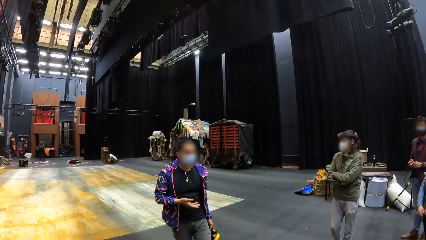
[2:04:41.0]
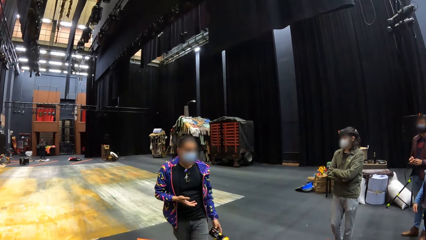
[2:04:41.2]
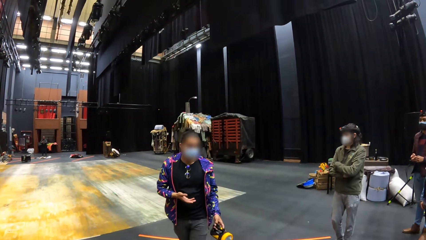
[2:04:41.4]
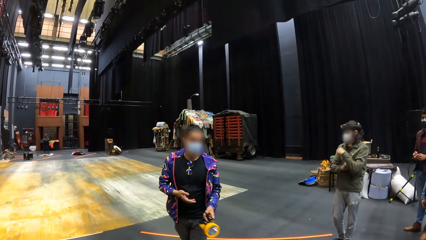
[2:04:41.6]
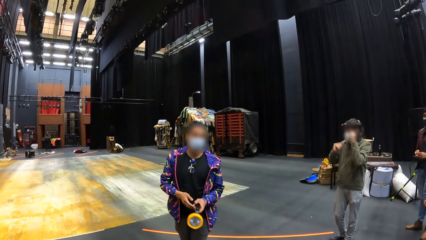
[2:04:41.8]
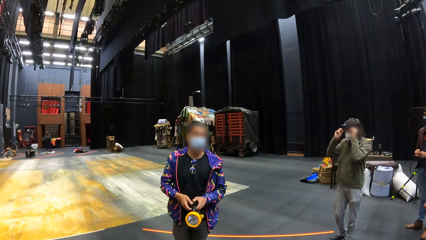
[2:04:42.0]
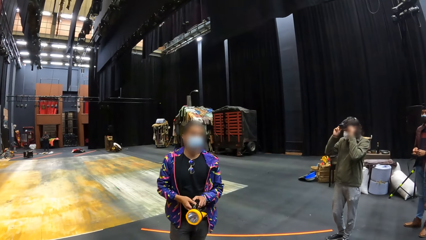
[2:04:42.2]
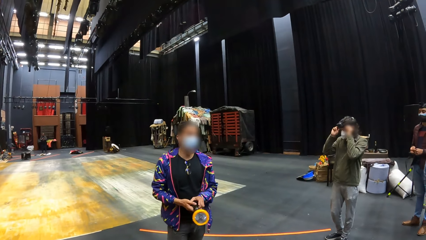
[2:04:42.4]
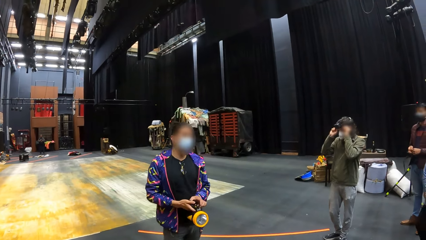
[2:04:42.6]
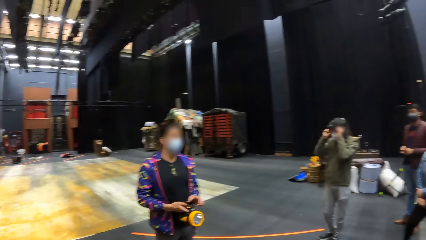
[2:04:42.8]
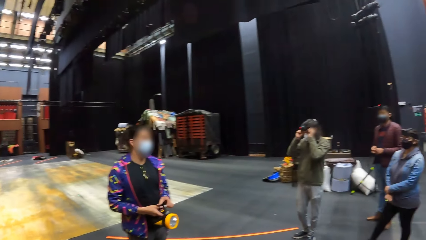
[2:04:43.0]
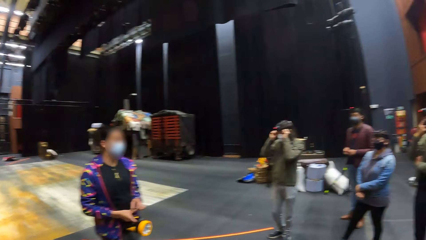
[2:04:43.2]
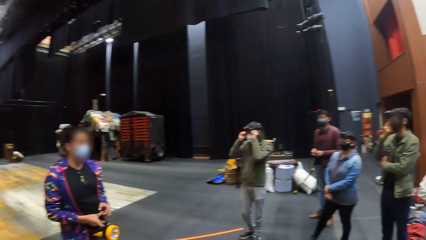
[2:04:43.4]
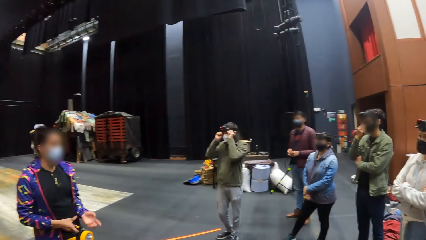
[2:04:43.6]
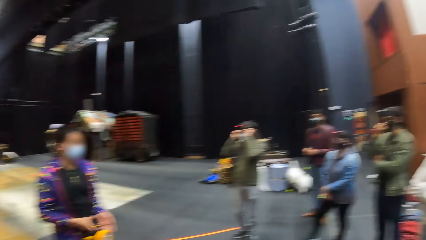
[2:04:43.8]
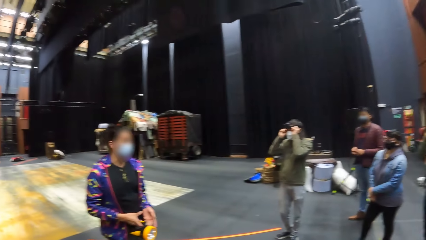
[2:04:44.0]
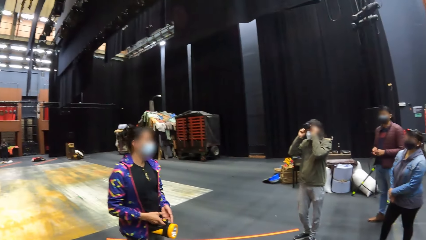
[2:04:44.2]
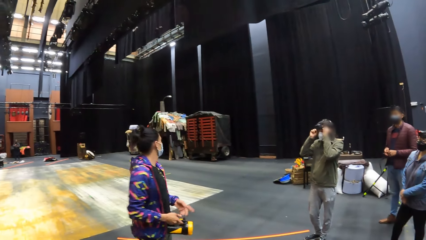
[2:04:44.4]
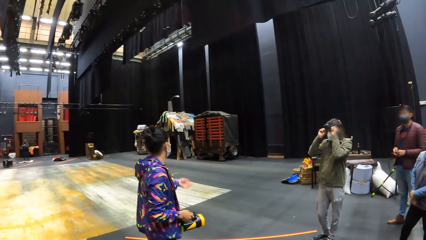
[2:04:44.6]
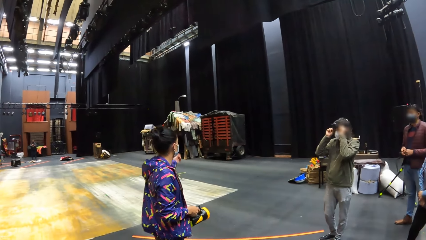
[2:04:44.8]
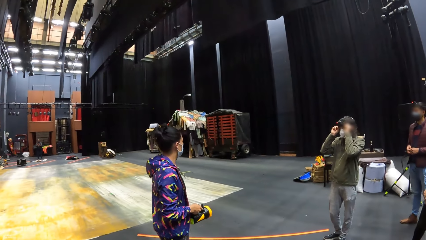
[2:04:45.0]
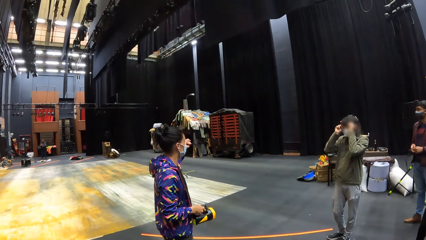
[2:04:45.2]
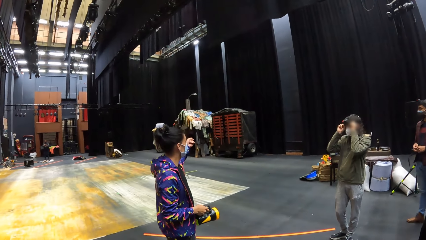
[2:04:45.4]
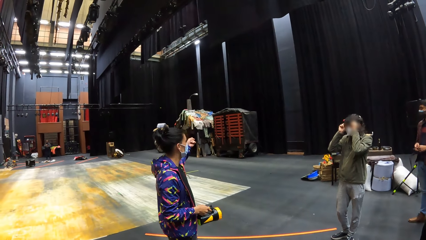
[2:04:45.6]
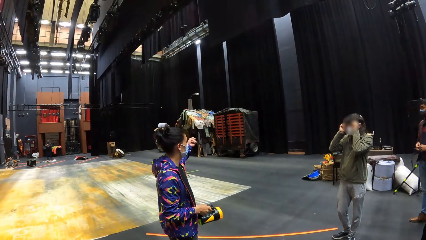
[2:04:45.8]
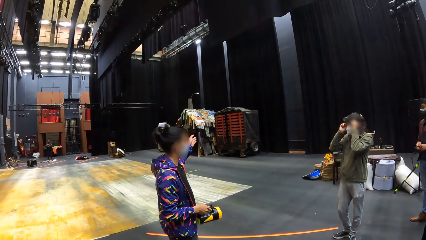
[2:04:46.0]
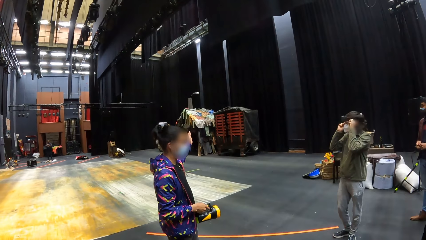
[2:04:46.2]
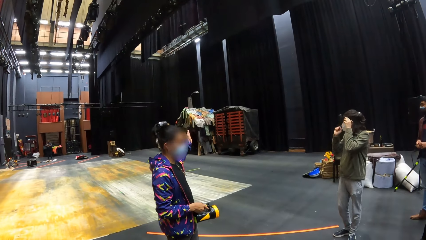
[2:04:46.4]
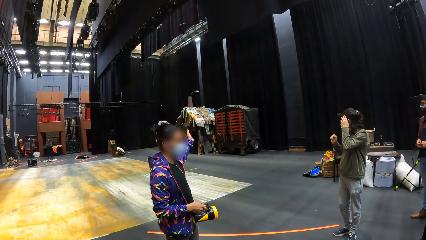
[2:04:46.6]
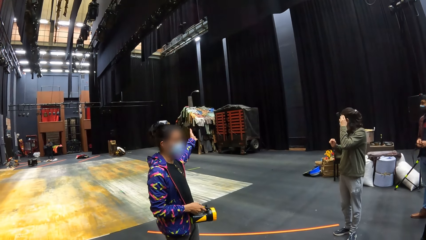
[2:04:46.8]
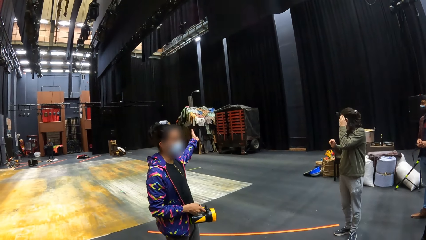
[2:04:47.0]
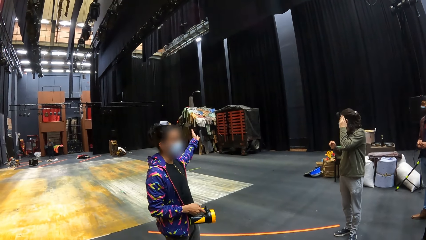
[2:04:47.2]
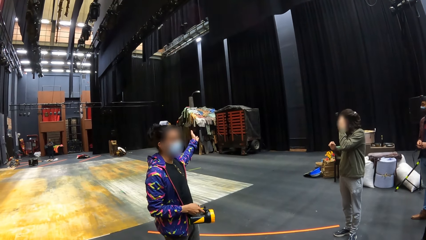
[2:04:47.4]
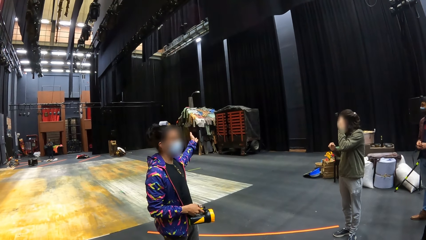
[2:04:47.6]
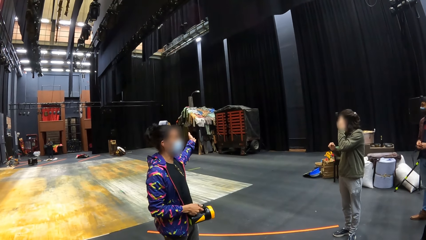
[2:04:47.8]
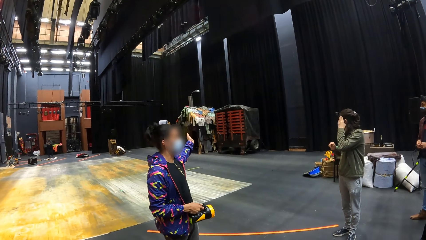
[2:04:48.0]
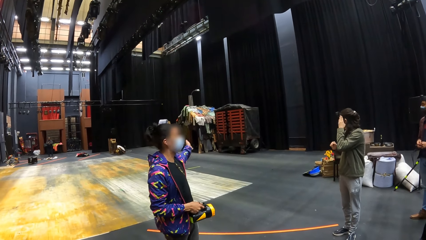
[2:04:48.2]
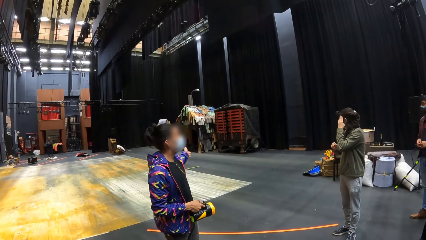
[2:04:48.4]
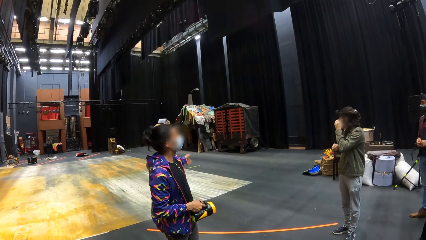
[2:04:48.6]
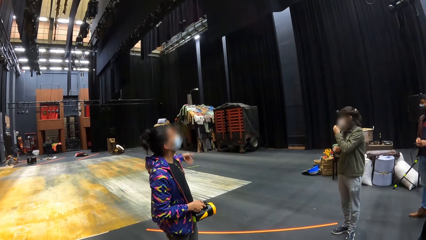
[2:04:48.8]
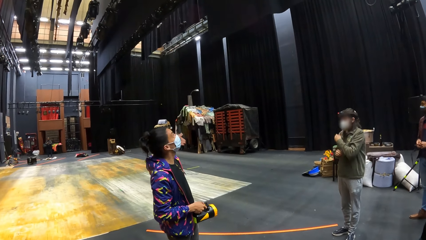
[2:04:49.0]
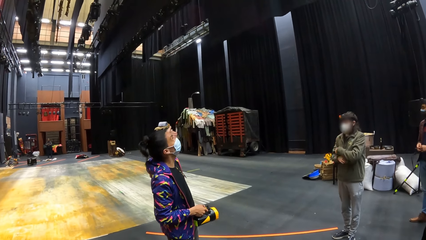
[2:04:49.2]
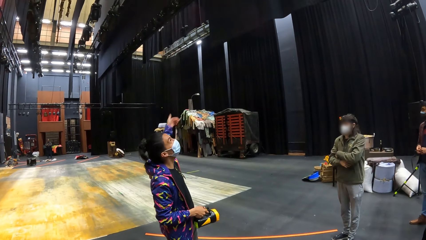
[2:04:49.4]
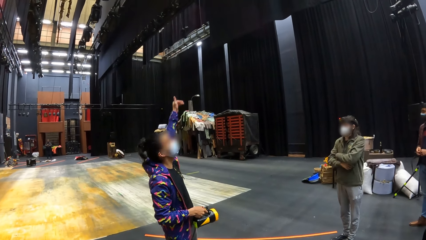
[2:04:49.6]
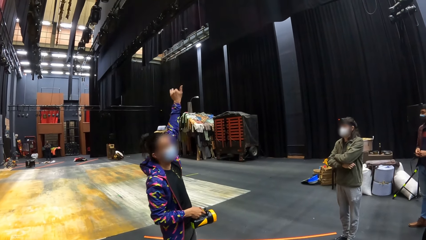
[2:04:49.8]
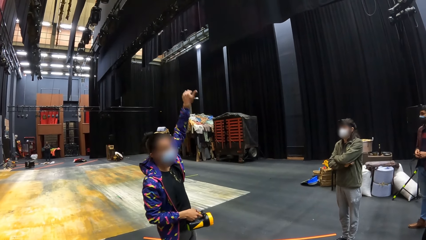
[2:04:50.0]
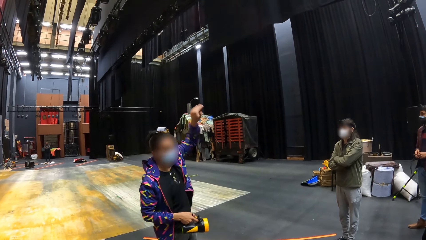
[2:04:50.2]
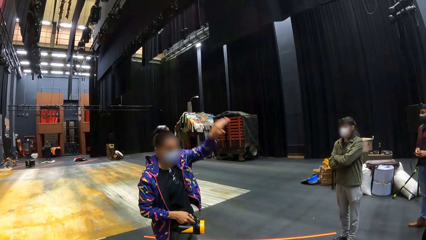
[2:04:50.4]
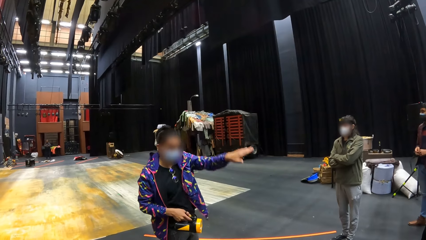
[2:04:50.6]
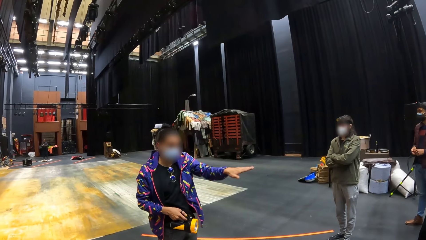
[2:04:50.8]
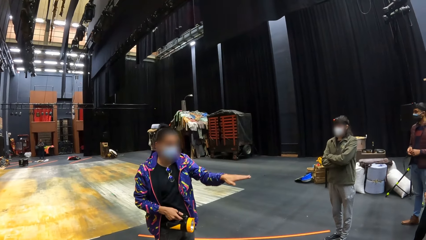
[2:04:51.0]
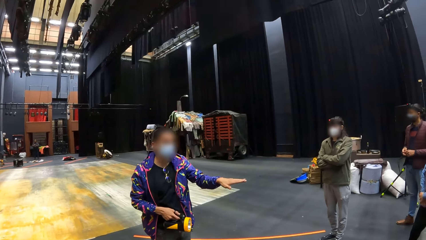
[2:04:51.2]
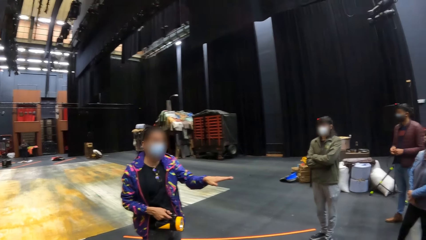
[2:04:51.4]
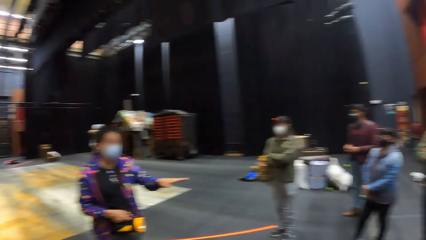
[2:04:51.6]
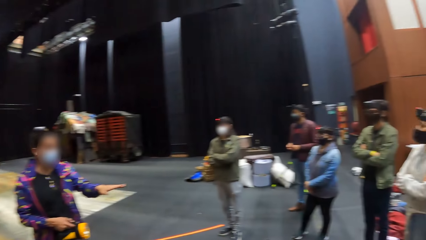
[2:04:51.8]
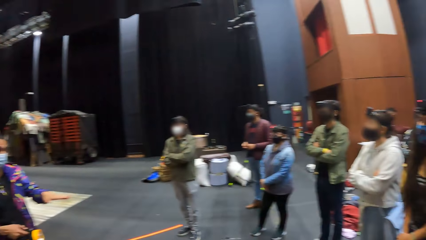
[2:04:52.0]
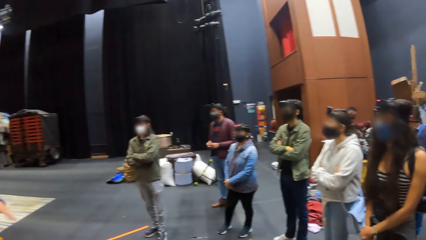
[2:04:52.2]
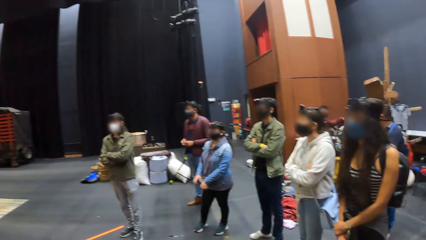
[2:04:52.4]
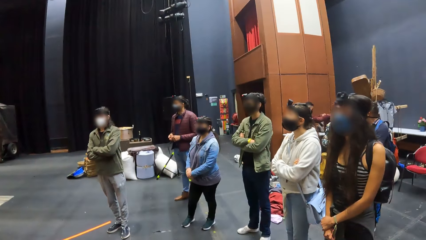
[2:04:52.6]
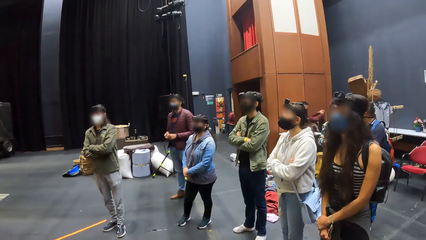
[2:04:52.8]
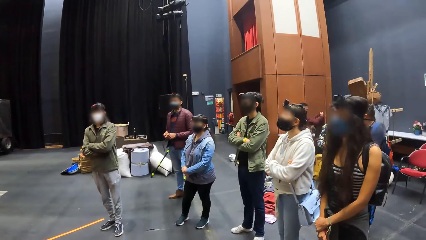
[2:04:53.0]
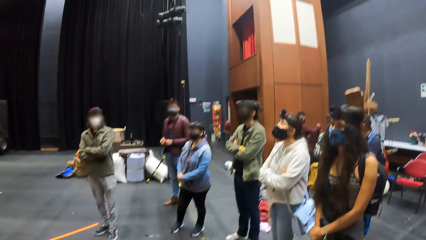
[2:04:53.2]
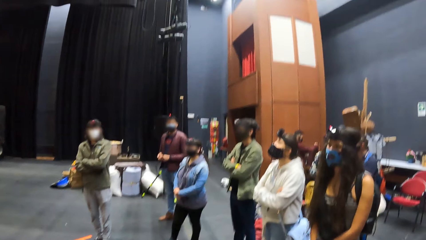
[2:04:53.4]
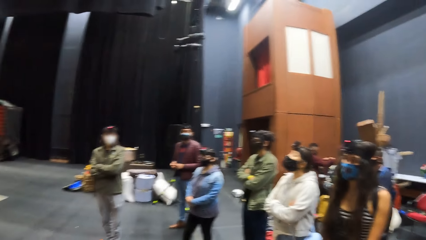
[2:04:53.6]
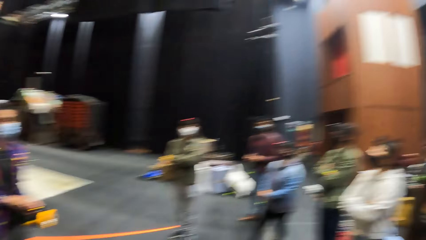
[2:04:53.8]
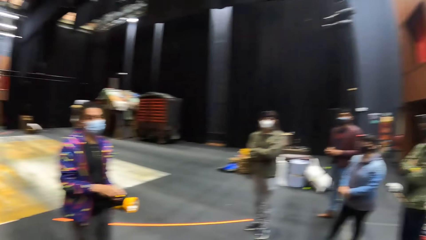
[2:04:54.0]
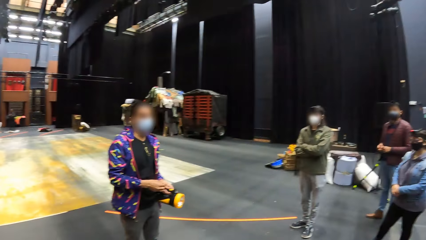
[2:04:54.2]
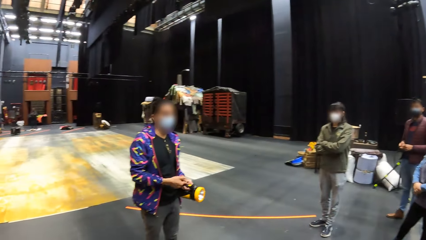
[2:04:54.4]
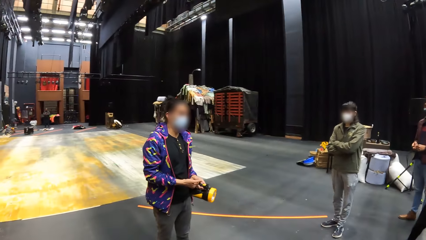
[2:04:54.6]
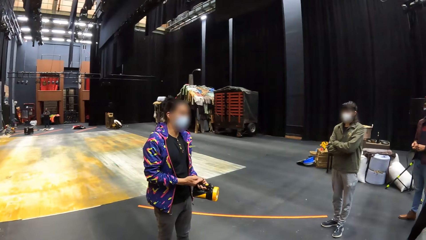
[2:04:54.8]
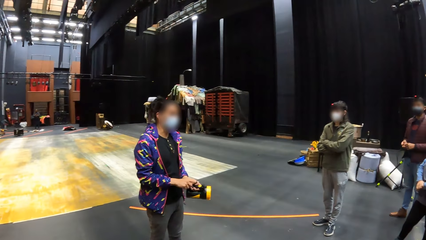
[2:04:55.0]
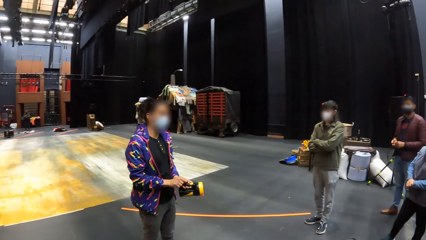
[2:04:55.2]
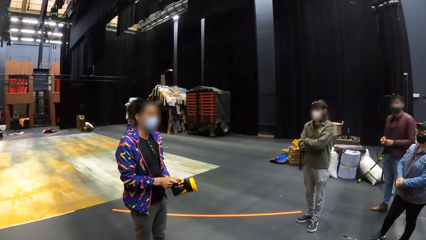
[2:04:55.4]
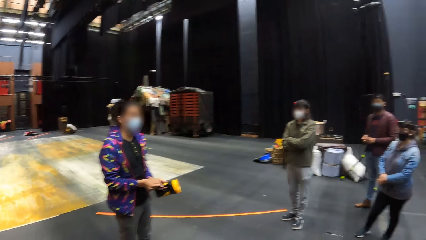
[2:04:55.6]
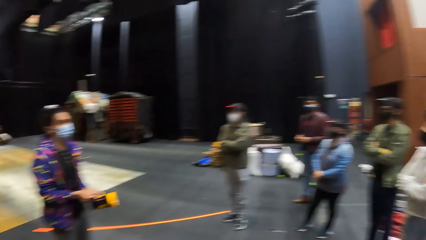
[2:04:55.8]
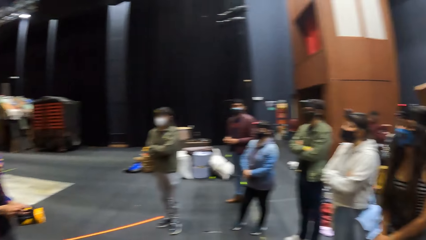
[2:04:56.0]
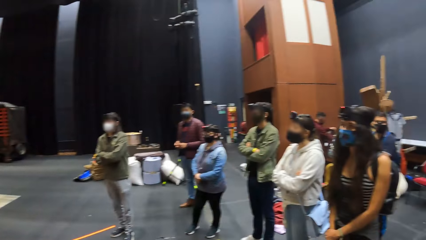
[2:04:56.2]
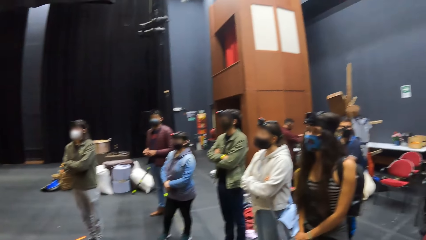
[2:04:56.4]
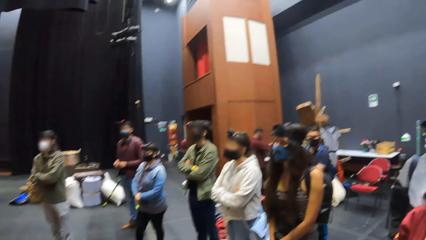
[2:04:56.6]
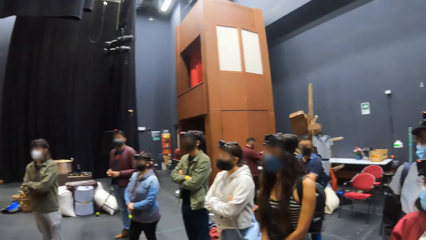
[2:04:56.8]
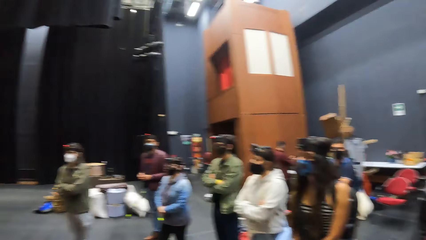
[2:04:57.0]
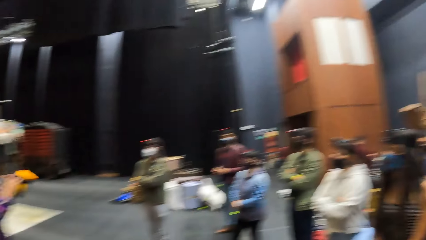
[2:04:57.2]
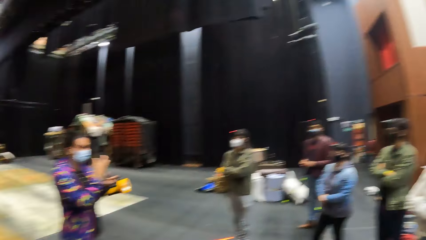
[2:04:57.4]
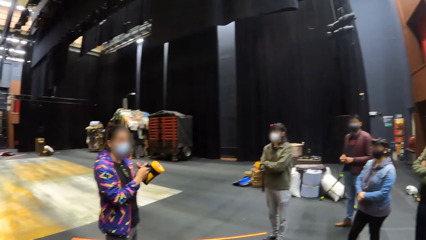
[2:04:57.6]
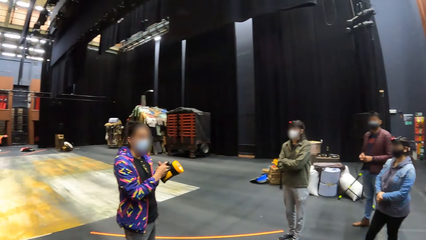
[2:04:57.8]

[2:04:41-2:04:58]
The man adjusts the camera on his head with both hands. Another man gestures with his left hand.
